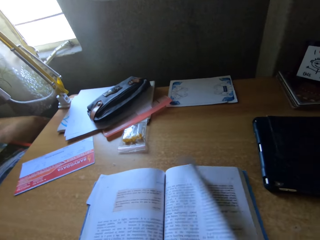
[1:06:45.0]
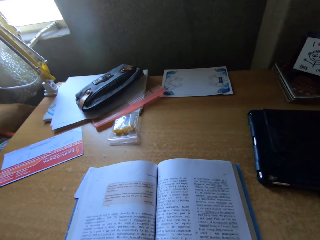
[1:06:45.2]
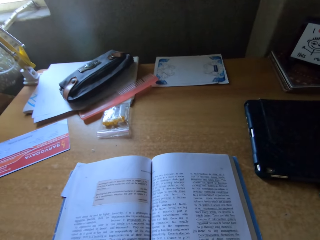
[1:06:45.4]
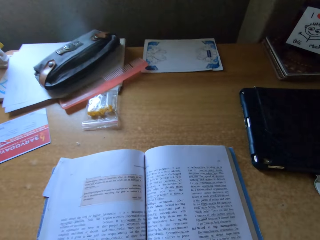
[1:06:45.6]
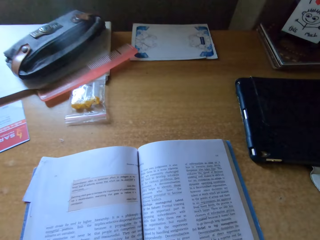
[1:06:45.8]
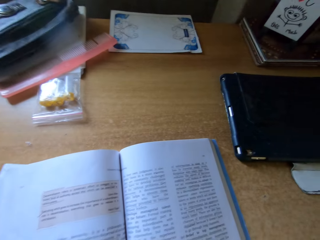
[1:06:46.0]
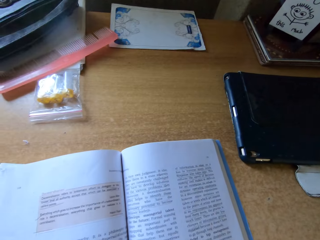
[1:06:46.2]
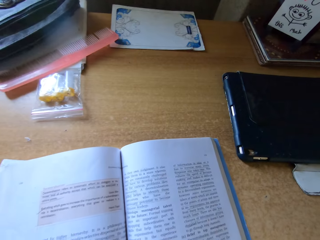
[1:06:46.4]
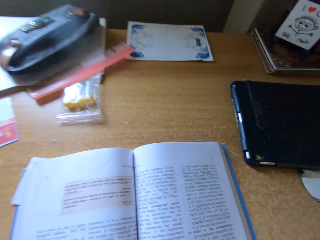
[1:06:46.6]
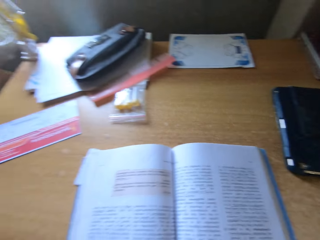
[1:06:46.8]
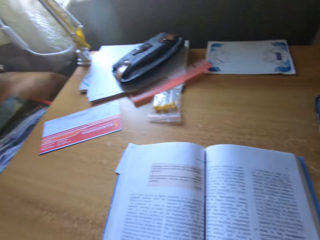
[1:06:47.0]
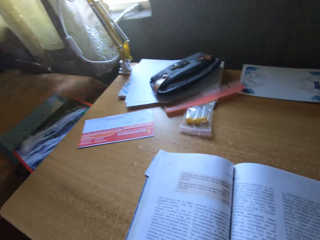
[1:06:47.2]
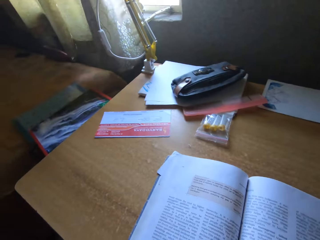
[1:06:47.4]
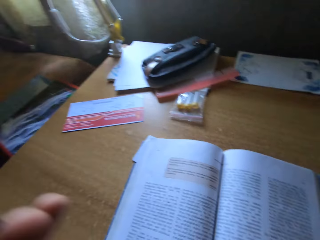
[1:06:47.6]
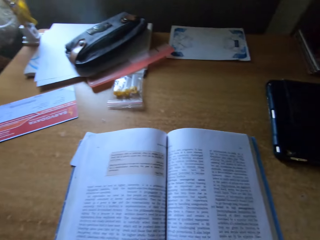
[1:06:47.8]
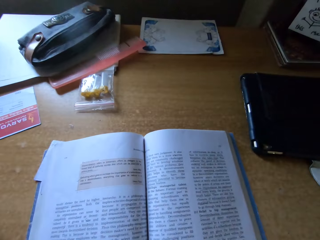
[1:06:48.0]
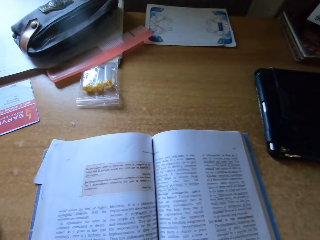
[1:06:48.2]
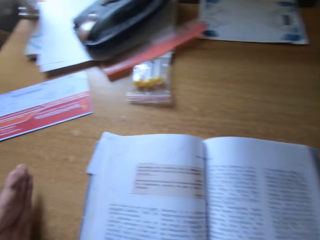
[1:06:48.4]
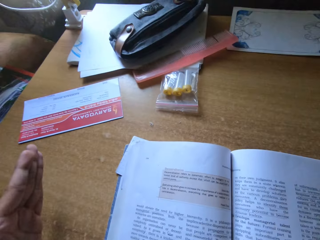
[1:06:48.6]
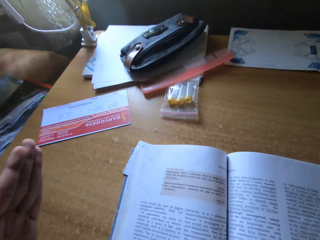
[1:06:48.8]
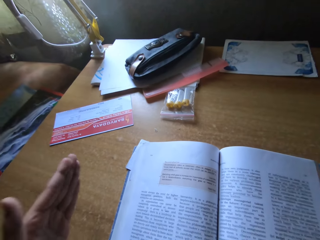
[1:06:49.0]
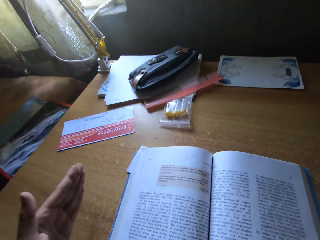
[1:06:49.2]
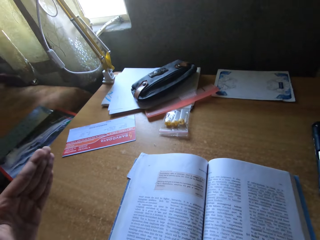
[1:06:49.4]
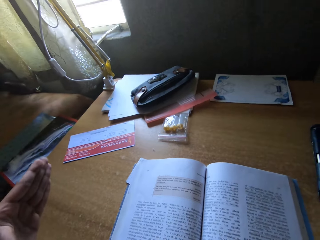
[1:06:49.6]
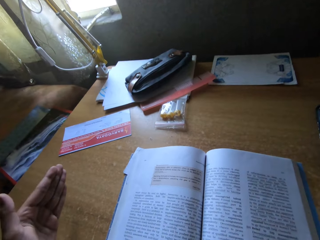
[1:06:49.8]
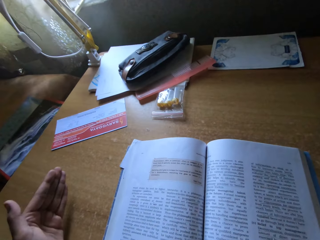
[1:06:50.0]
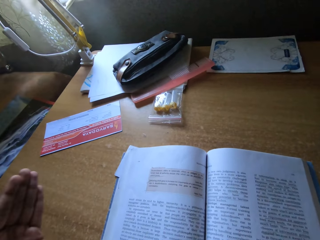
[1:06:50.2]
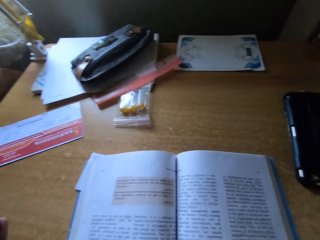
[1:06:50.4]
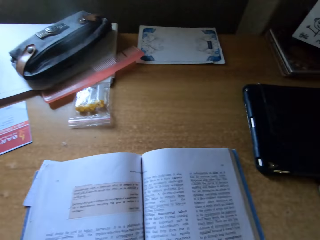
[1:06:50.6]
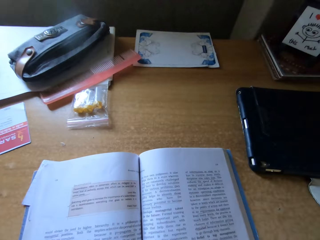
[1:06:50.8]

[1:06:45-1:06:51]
The camera wearer reads a book. They turn a page of the book. They read the book.

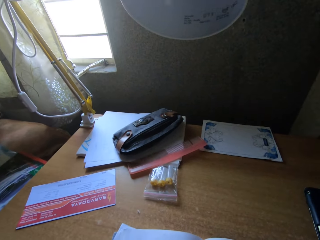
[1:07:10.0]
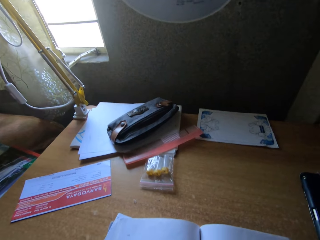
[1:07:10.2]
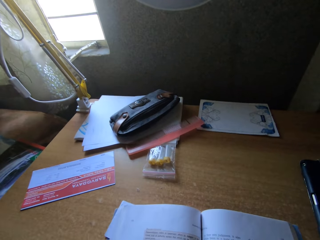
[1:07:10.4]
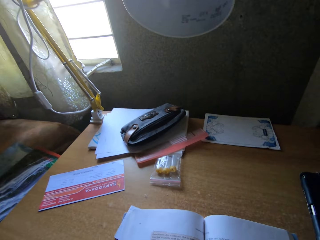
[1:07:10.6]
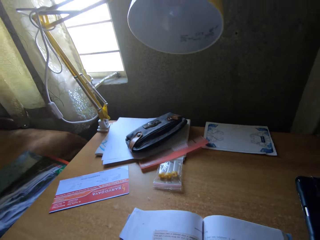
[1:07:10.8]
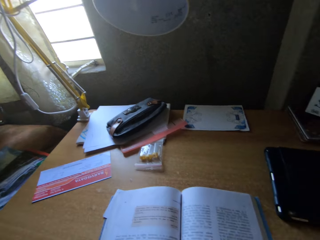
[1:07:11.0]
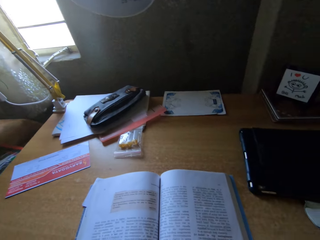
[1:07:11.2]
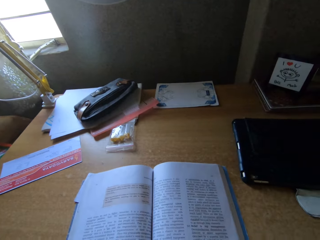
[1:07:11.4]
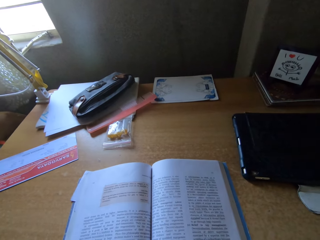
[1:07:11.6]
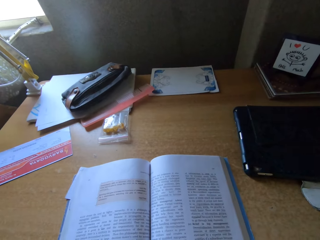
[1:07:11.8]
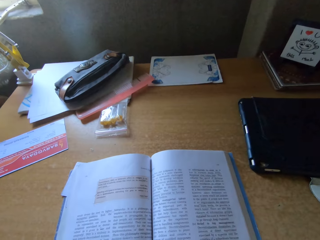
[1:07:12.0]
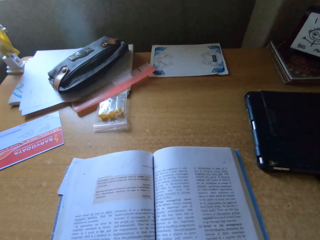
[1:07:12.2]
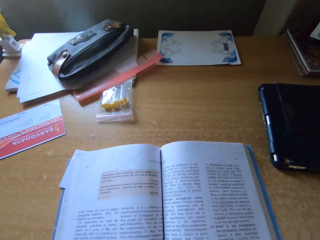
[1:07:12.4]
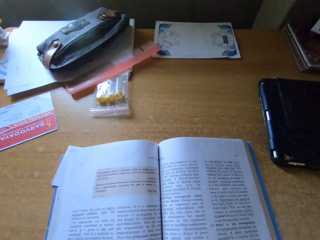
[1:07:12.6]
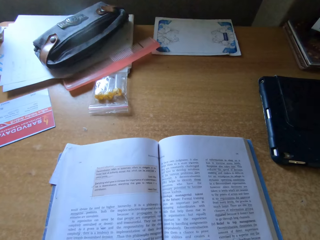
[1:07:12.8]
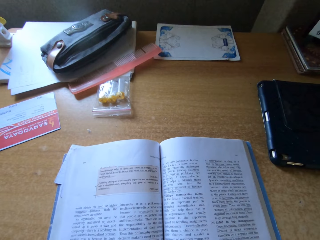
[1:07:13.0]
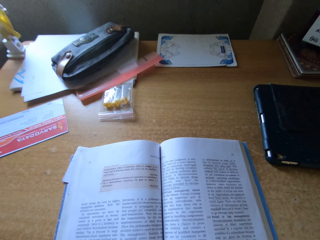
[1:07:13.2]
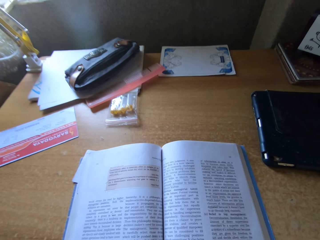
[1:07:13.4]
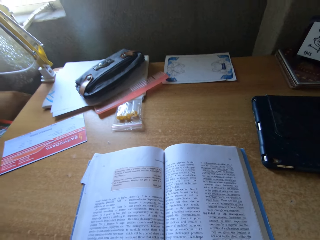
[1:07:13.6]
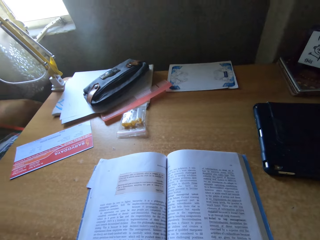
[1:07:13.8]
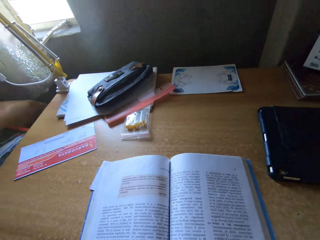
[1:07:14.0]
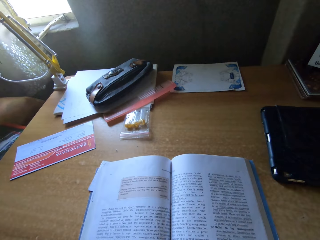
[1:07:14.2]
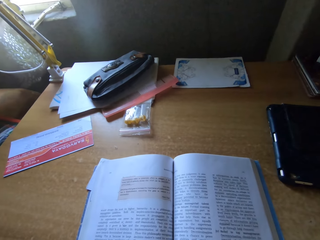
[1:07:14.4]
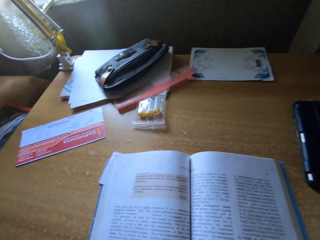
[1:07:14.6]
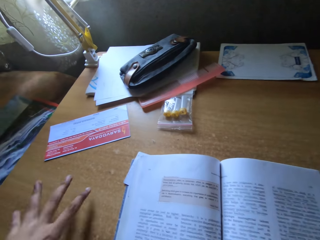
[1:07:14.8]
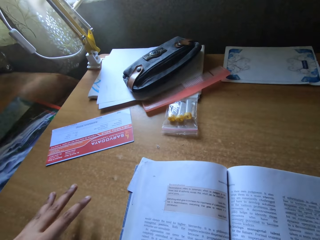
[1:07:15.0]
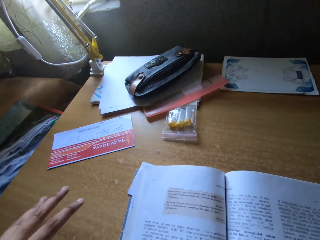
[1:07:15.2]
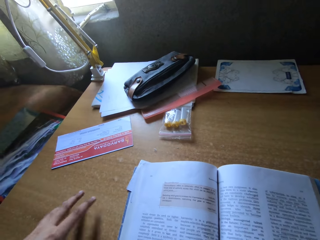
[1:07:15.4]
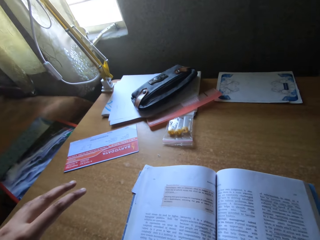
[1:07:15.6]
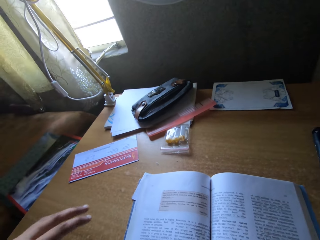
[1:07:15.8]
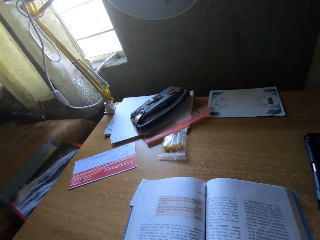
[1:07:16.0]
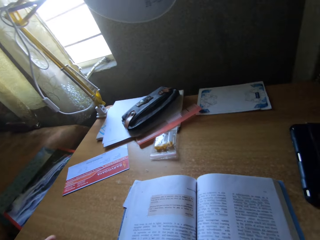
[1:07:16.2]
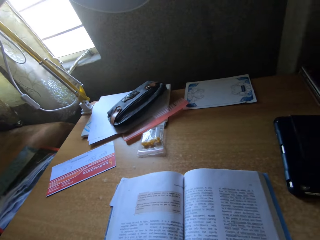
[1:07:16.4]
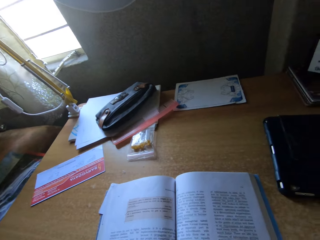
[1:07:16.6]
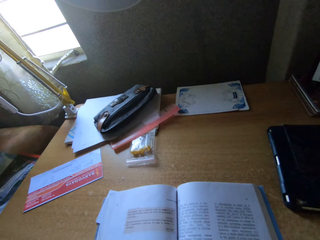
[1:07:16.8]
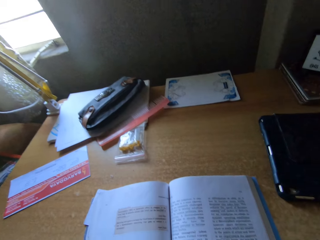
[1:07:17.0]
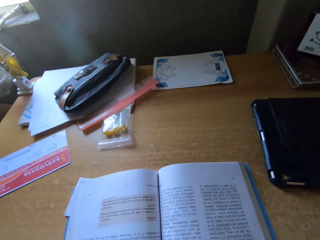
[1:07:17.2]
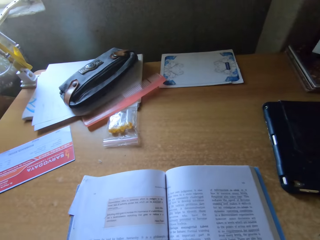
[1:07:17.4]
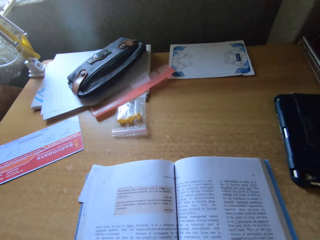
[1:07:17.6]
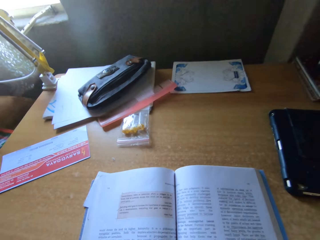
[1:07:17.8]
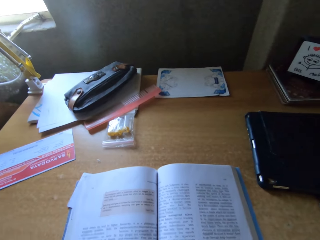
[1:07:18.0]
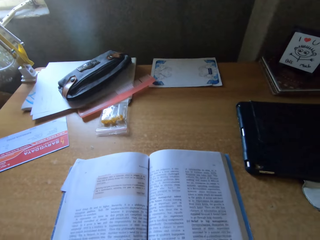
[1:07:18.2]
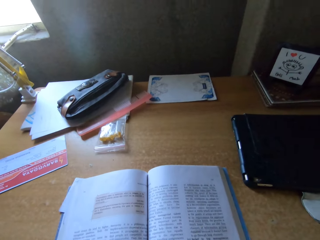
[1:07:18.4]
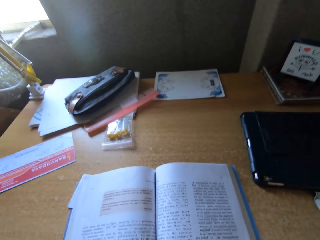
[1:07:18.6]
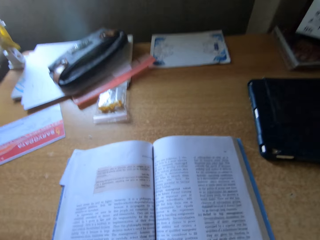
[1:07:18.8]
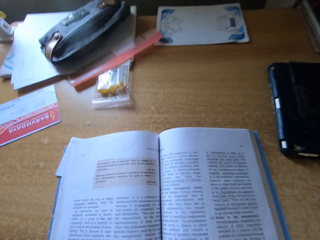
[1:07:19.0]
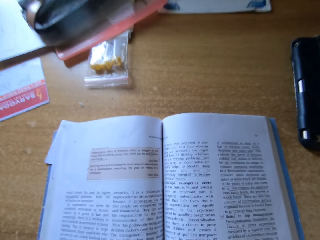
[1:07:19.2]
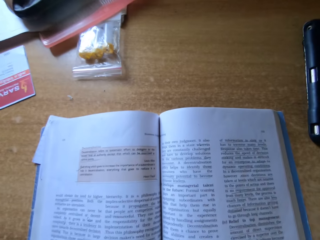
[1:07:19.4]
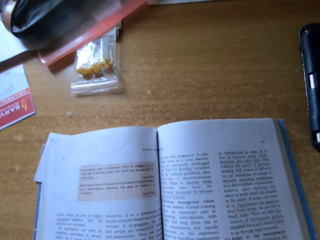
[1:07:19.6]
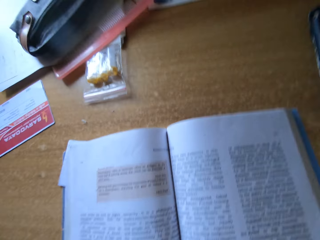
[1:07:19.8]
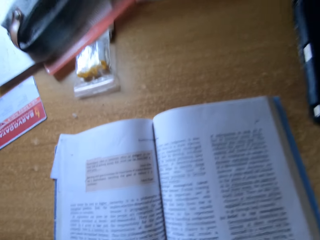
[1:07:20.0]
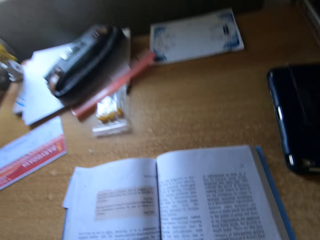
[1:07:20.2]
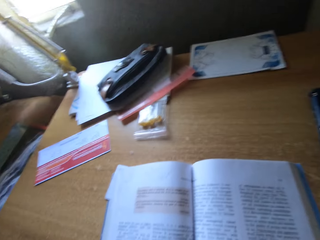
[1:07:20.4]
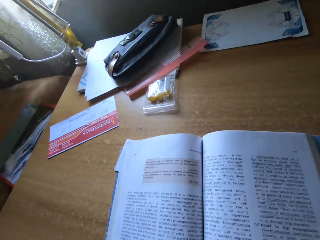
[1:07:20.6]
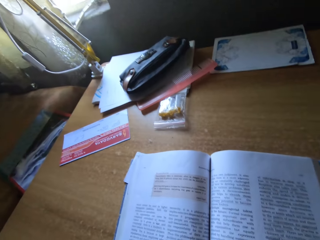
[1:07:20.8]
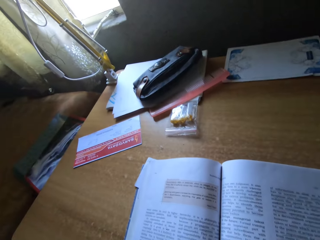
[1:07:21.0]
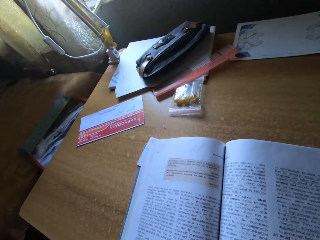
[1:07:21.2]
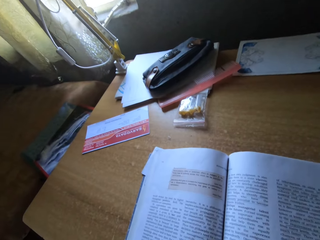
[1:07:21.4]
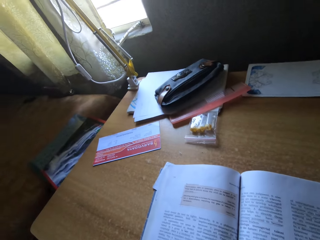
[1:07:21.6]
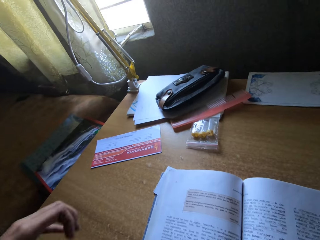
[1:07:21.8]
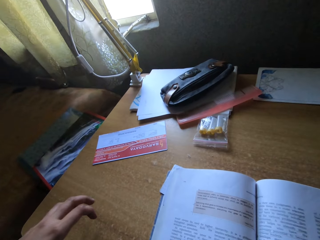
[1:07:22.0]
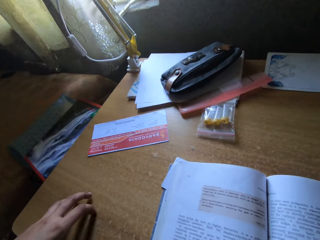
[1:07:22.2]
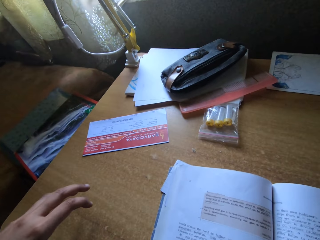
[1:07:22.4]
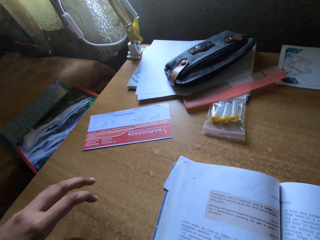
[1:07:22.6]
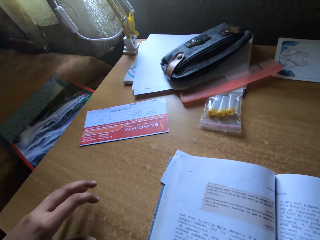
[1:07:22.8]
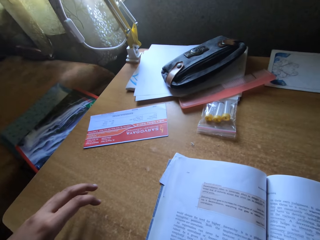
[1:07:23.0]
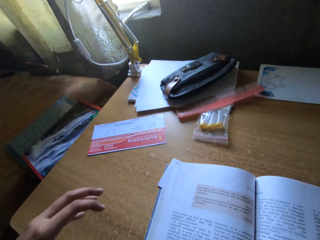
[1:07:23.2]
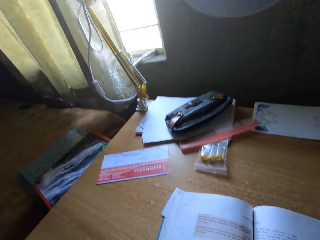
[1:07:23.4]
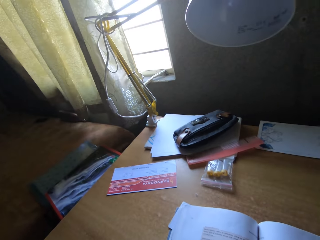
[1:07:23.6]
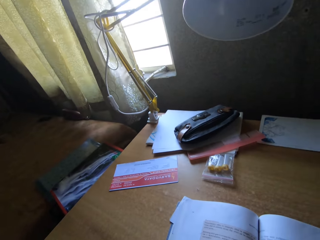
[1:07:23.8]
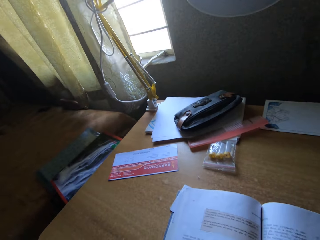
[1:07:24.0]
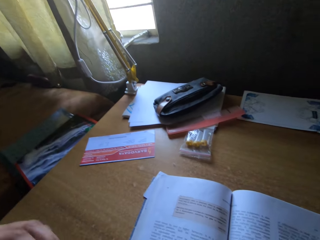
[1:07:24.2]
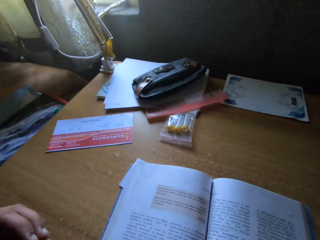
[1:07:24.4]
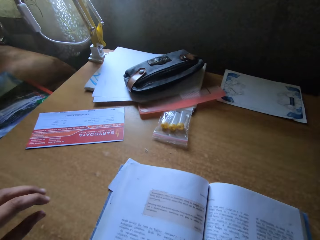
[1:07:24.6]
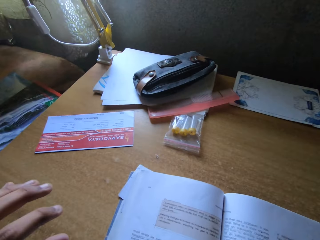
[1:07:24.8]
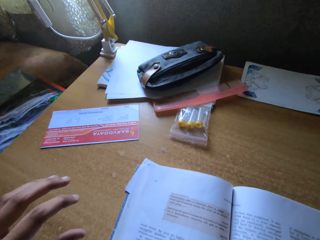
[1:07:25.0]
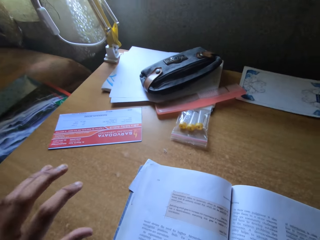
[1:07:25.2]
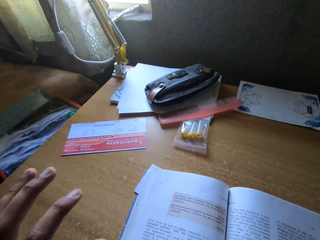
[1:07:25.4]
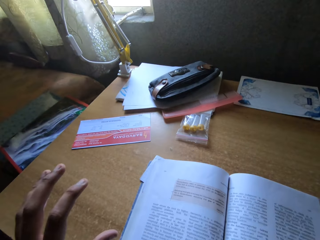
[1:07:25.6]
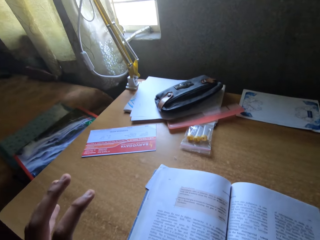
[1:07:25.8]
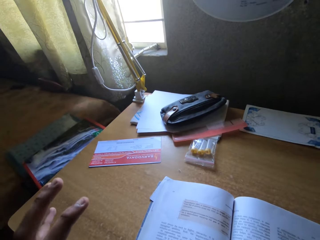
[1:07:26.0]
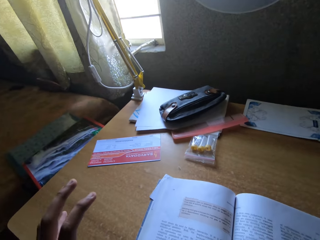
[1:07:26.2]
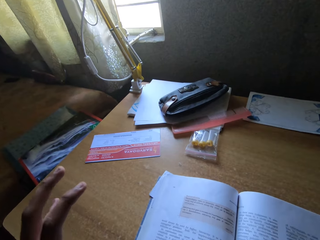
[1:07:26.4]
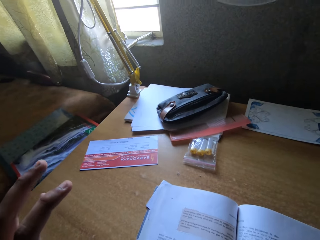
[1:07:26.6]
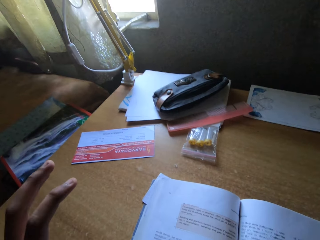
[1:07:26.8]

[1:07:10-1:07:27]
The camera wearer stares at a book. She reads the book. She gestures with her left hand.
